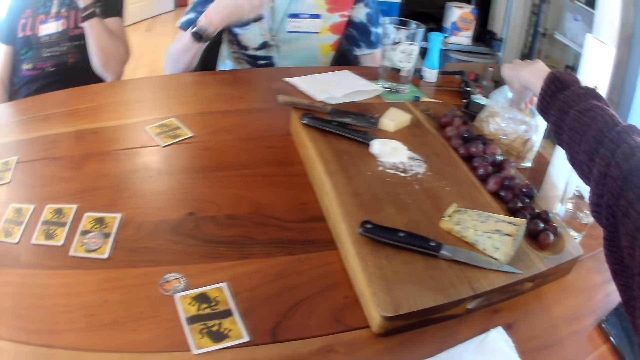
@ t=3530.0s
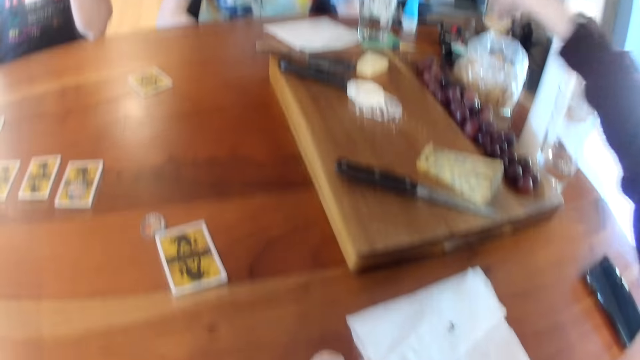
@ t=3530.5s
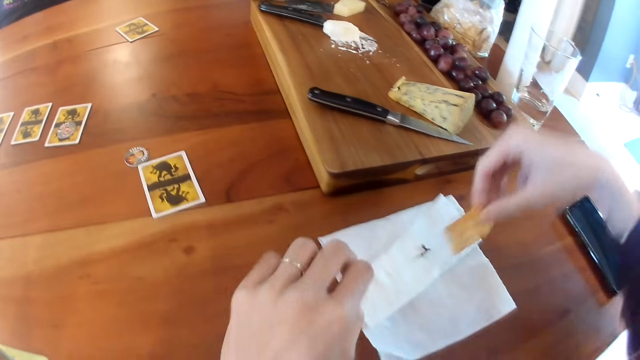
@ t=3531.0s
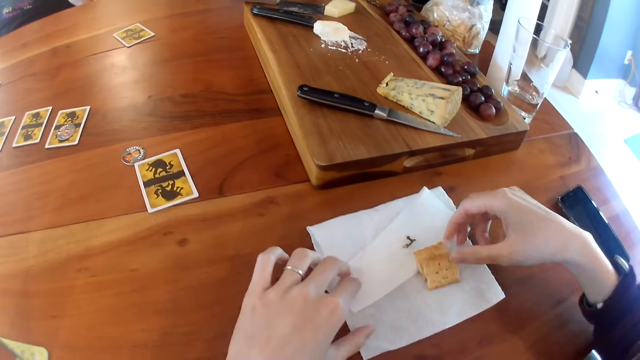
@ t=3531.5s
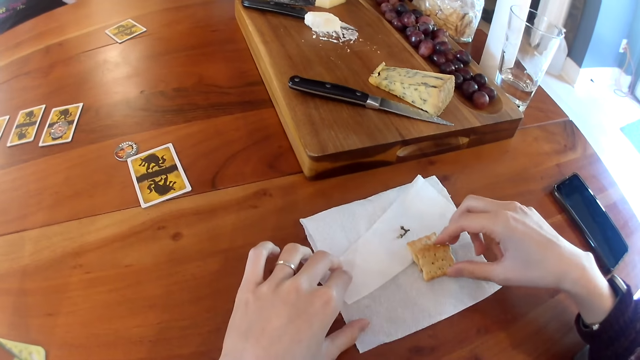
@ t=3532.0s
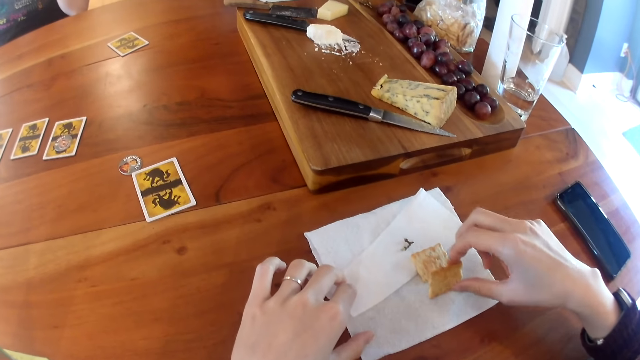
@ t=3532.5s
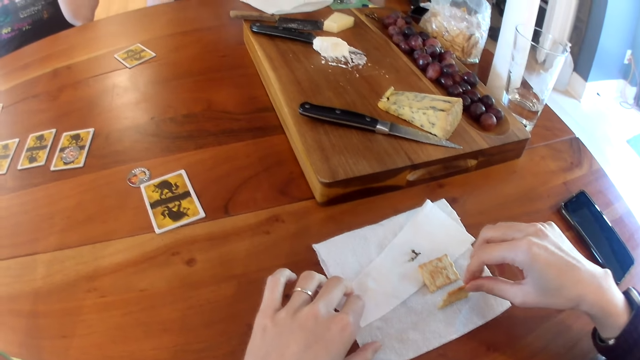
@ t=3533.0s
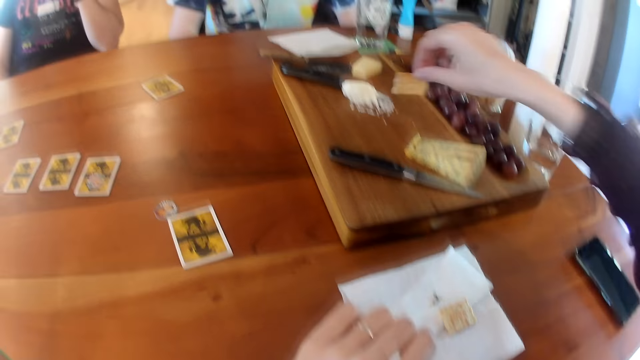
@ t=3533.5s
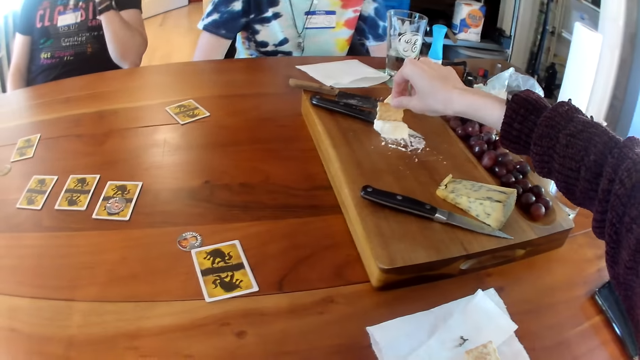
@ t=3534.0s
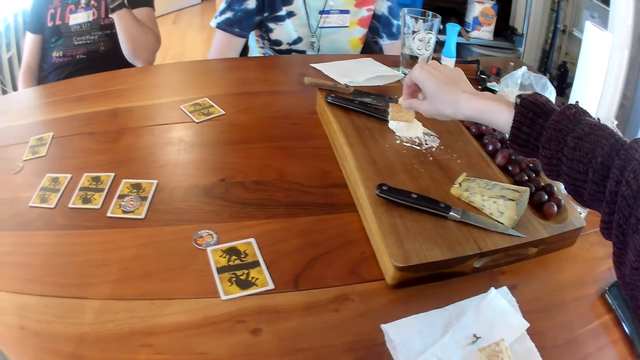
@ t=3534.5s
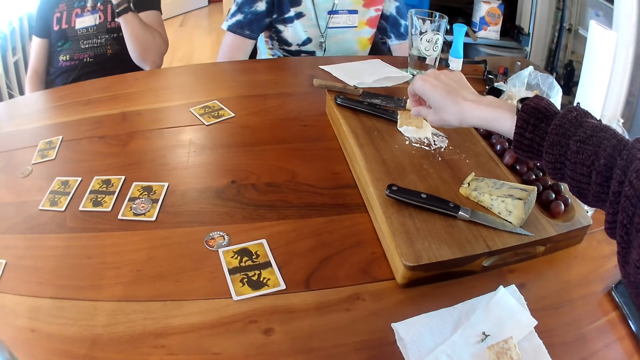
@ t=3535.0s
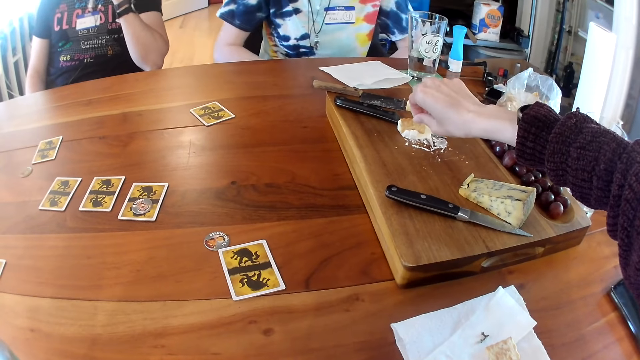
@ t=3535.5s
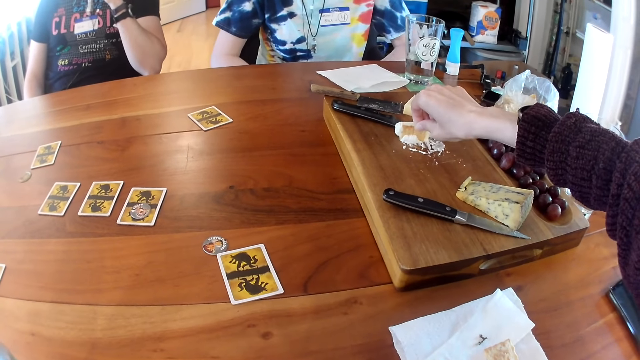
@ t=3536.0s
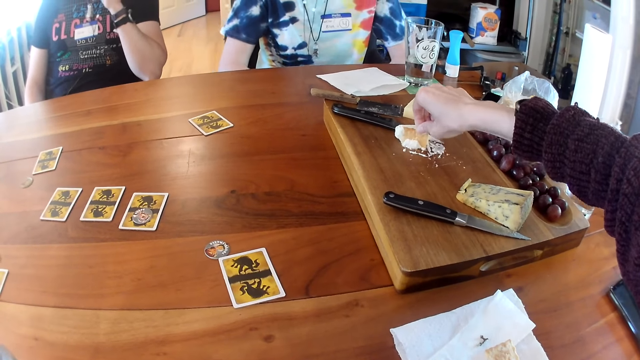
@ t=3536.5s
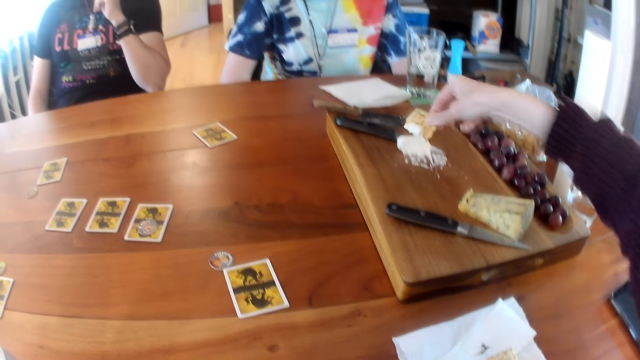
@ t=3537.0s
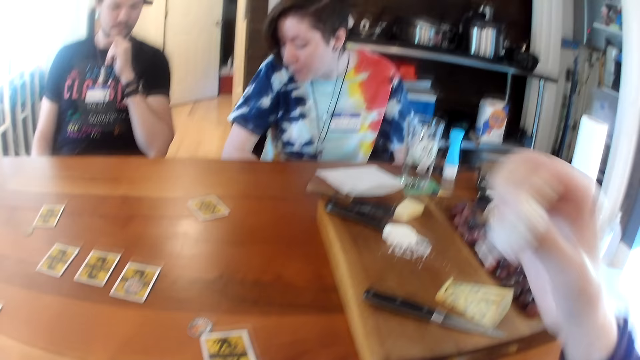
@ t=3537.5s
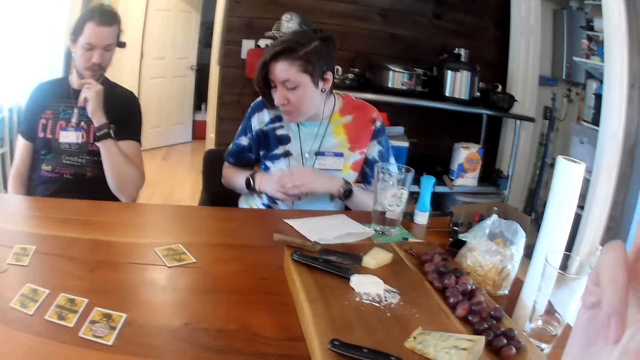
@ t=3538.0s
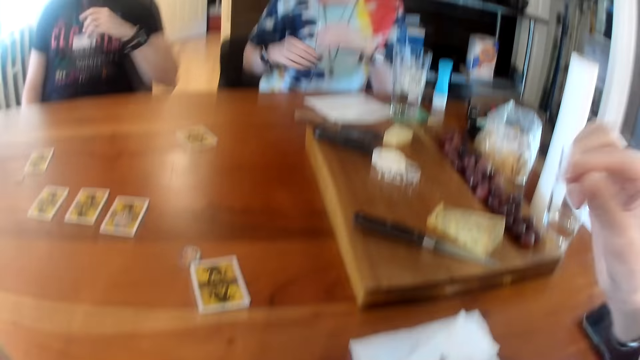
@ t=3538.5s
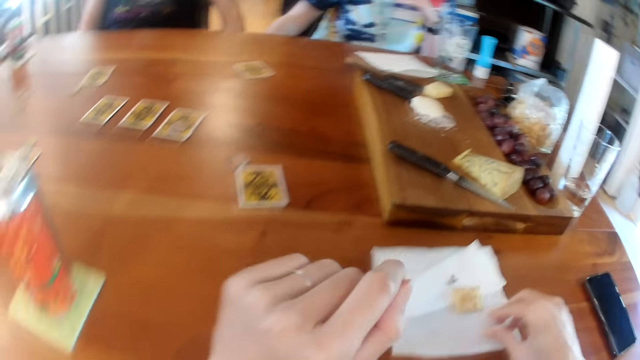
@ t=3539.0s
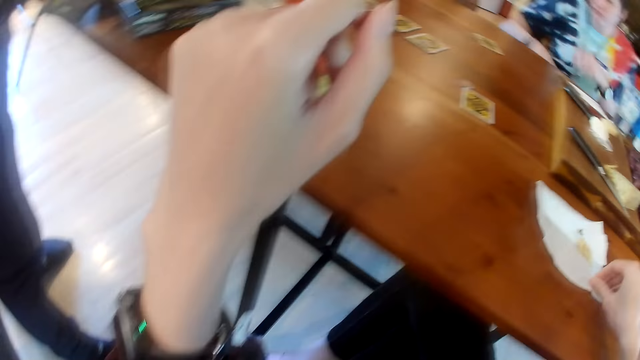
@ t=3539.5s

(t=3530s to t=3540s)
The camera wearer picks some biscuits from the sachet on the table. She places the biscuits in her right hand on a sheet of tissue on the table. She picks up the biscuit from the sheet of tissue with her right hand. She rubs the biscuit in her right hand on some cream on a wooden tray on the table. A woman interacts with a cat and a man. The camera wearer eats the biscuit in her hand.

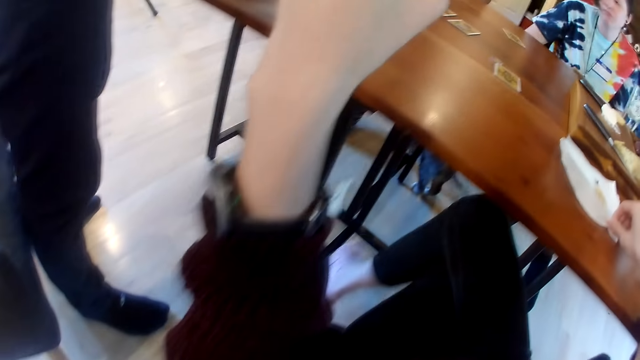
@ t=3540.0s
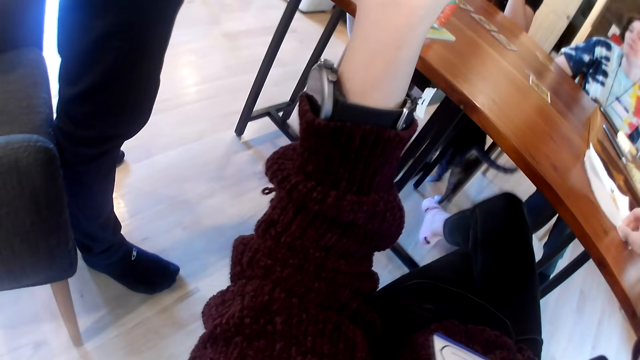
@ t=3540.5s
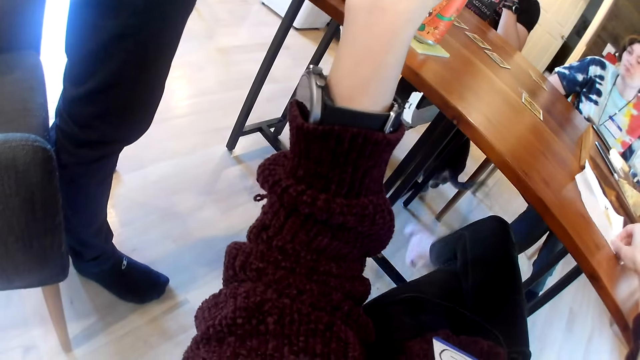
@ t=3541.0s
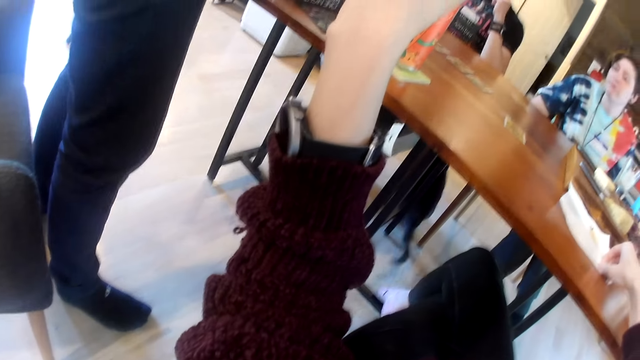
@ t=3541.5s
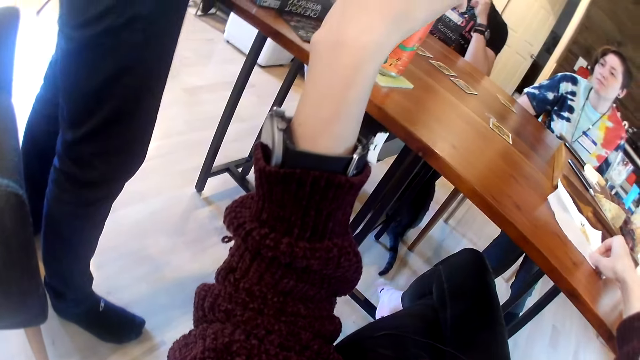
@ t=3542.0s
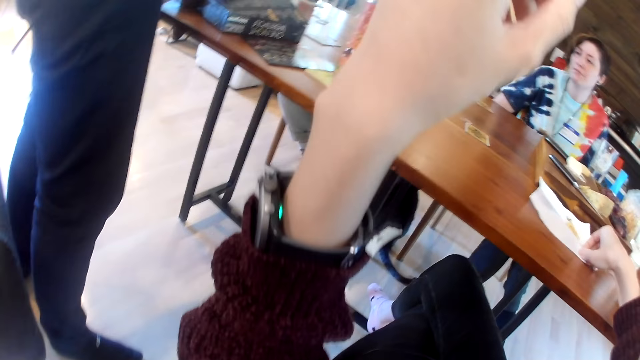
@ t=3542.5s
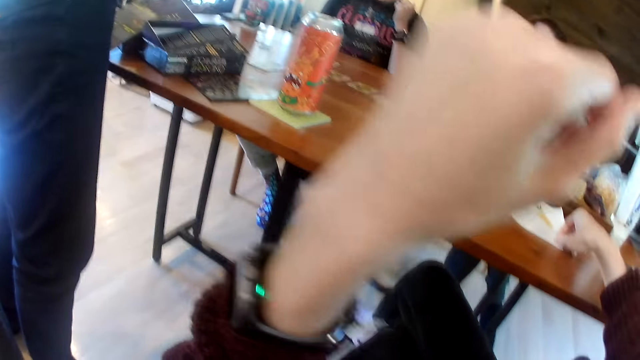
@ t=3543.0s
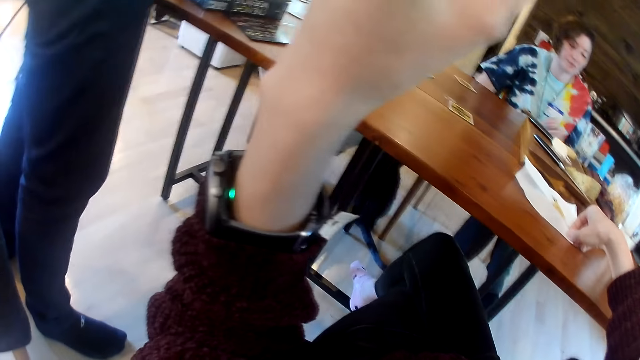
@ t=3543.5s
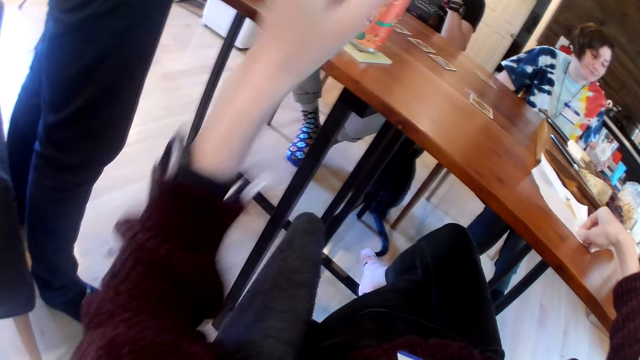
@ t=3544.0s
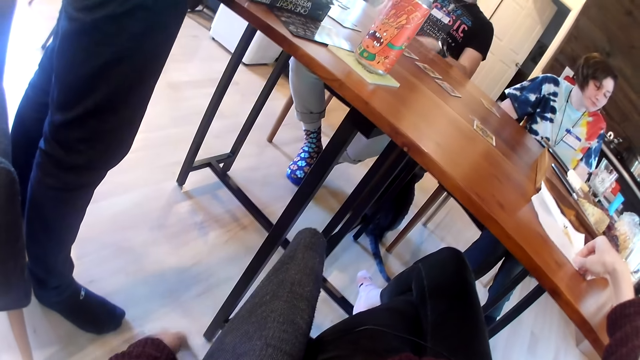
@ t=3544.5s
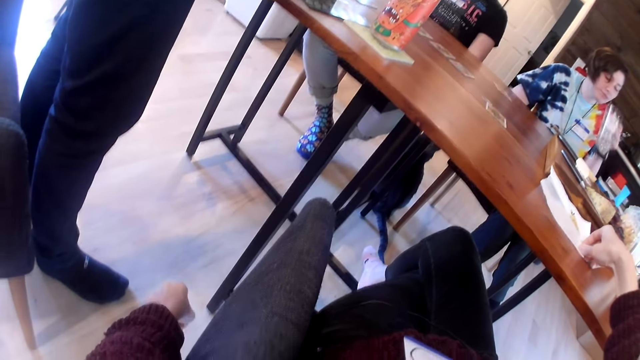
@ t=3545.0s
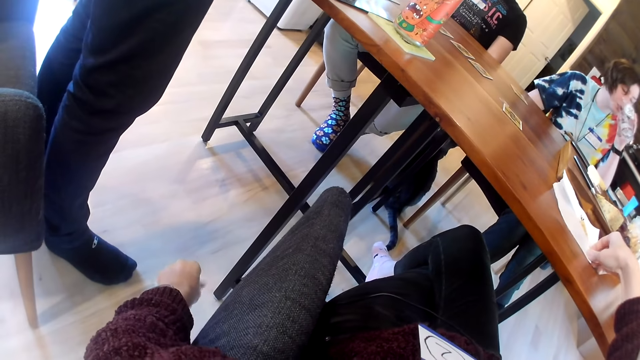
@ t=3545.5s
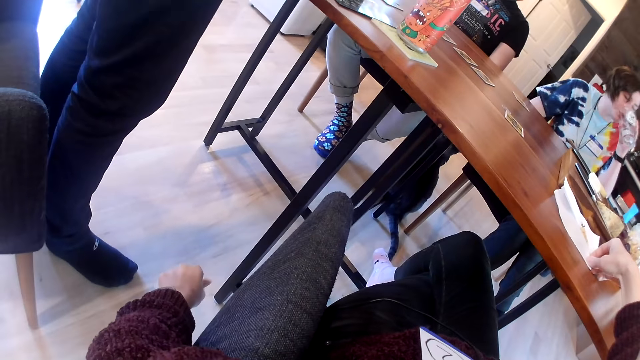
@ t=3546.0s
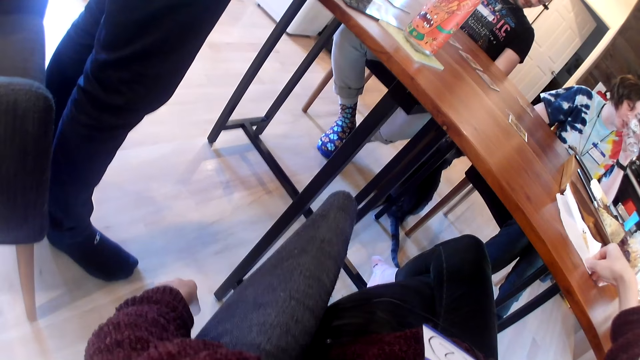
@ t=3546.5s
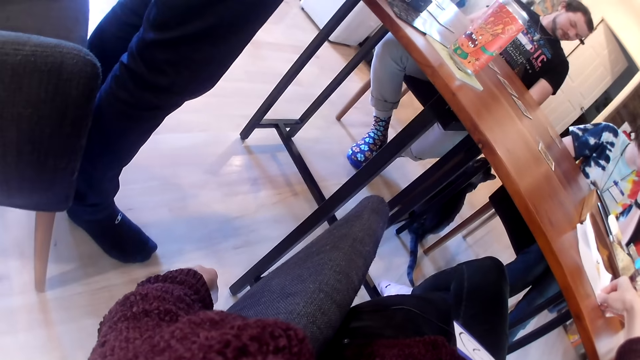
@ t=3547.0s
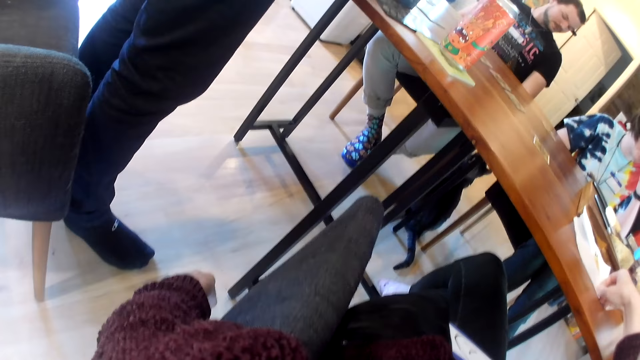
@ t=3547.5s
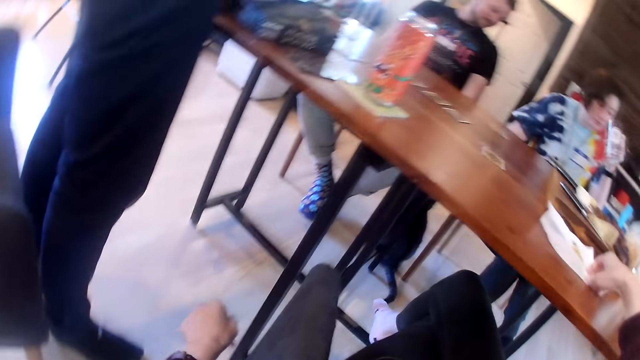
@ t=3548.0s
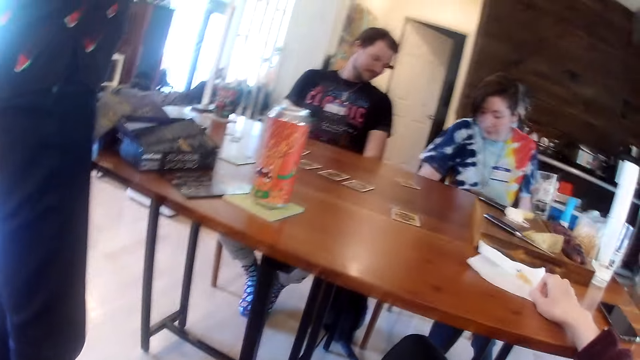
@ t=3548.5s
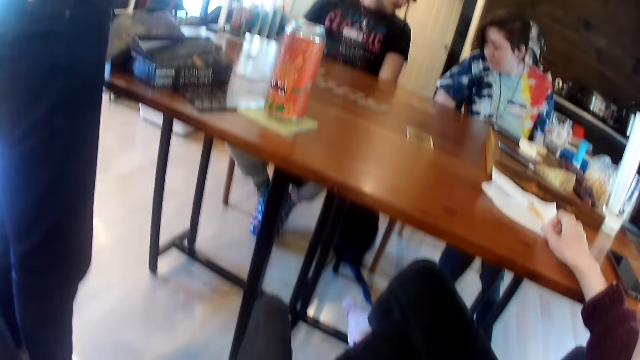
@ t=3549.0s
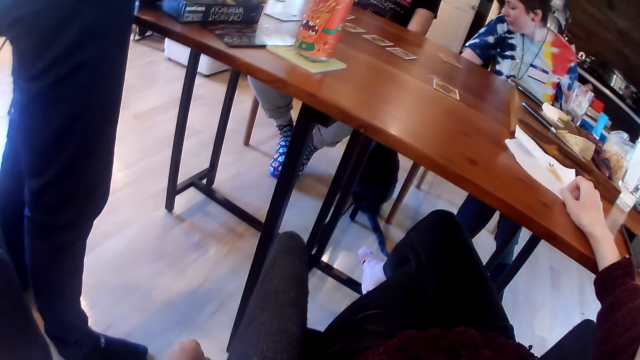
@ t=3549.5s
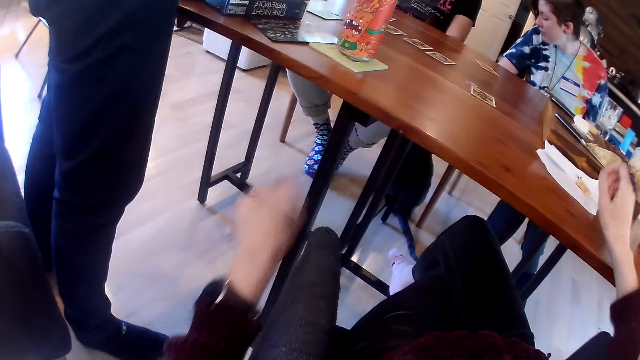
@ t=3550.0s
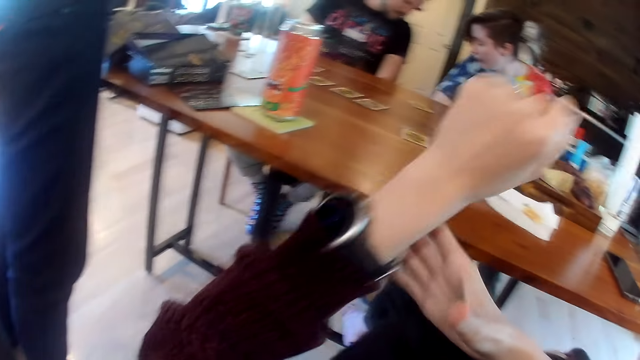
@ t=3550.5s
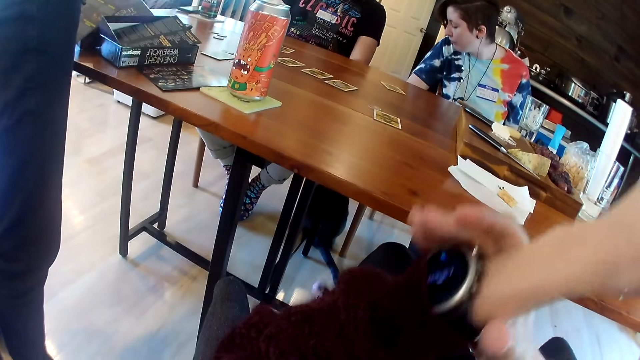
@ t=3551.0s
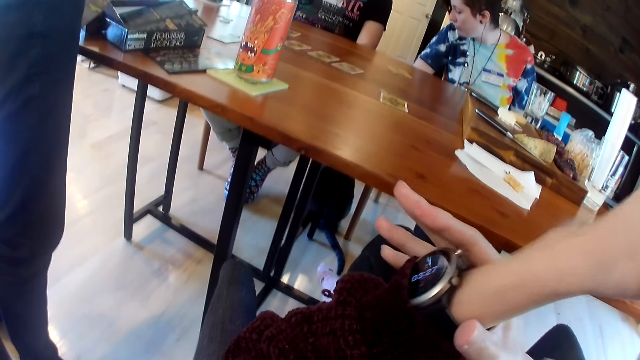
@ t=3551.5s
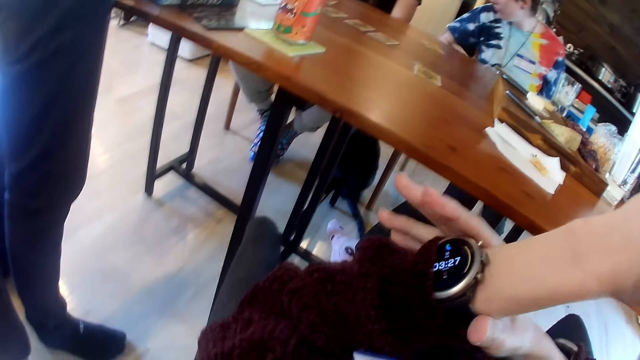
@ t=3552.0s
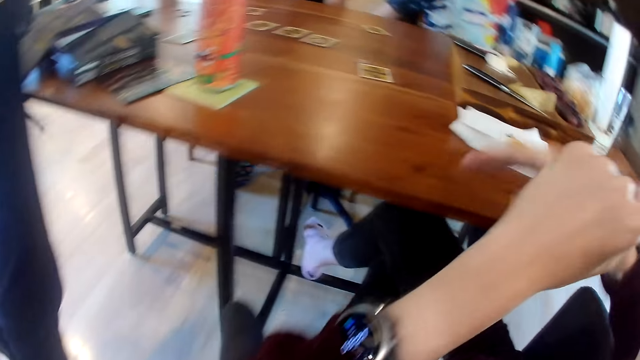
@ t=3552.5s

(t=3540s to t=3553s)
The camera wearer stretches her leg towards the cat under the table. She settles her leg on the lower part of the table. She interacts with the cat. The woman picks up a cup from the table with her left hand. She drinks water from the cup in her left hand. The man interacts with the cat. The woman drops the cup on the table with her left hand. She interacts with the cat. The camera wearer adjusts a wristwatch on her left hand with her right hand.
